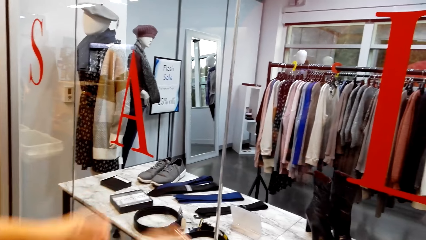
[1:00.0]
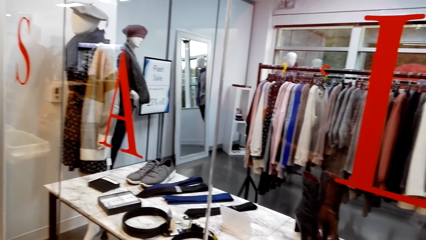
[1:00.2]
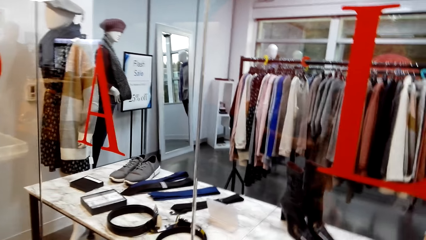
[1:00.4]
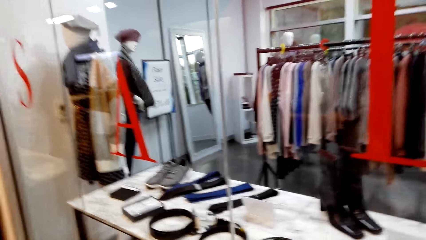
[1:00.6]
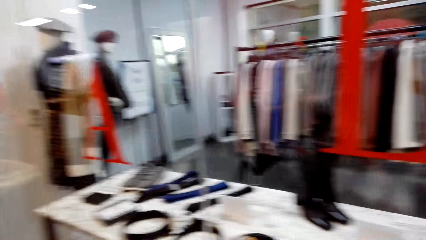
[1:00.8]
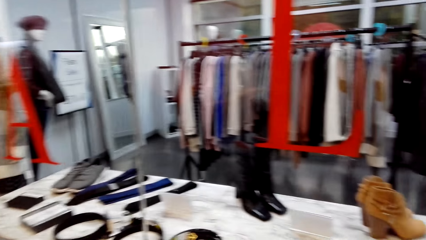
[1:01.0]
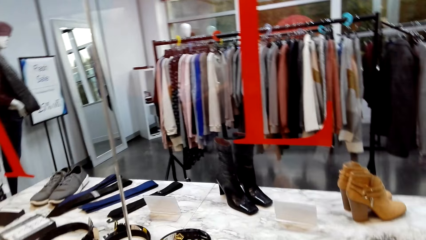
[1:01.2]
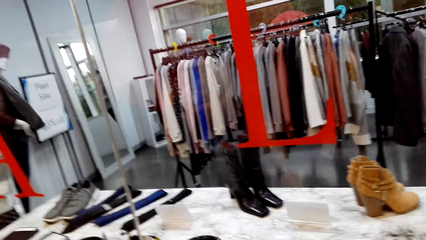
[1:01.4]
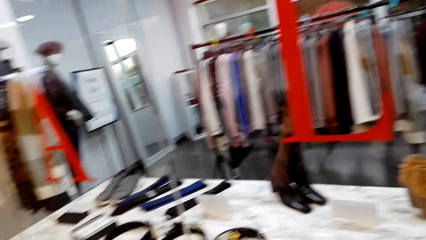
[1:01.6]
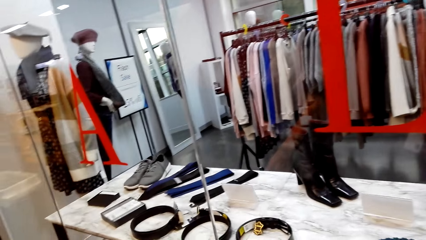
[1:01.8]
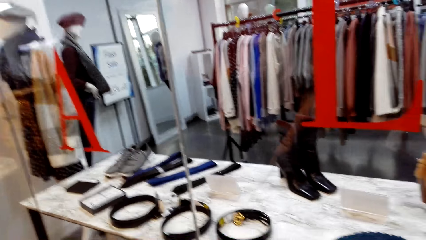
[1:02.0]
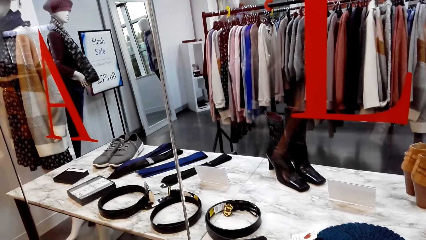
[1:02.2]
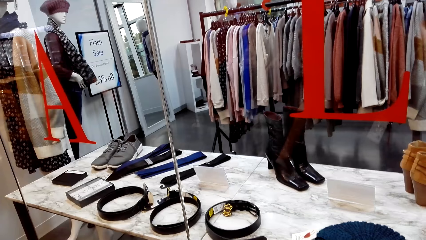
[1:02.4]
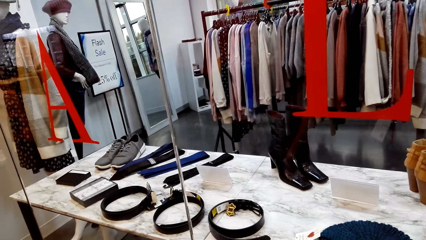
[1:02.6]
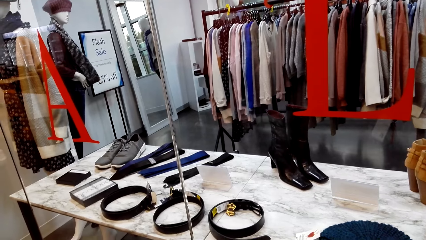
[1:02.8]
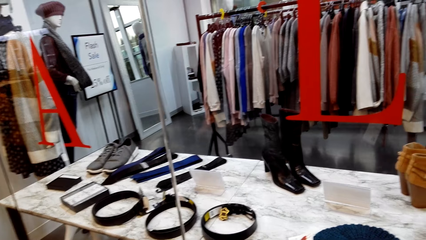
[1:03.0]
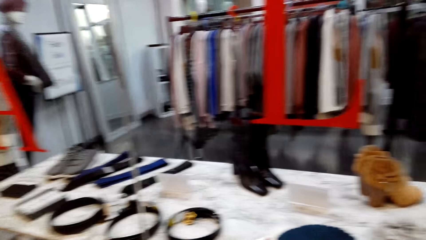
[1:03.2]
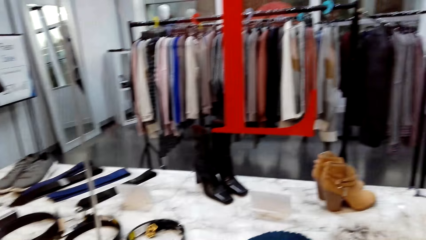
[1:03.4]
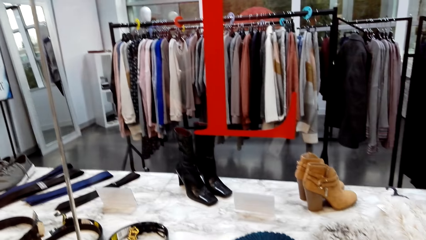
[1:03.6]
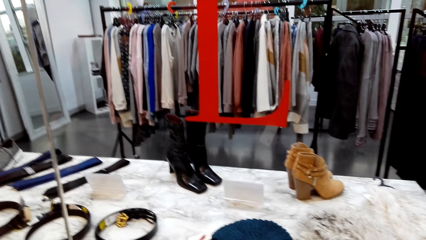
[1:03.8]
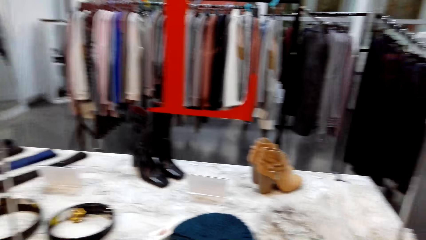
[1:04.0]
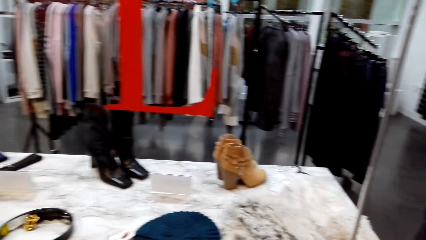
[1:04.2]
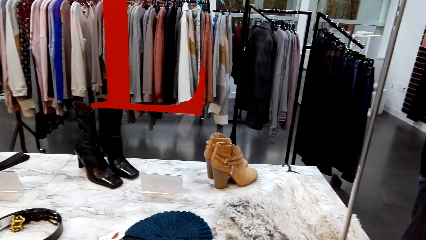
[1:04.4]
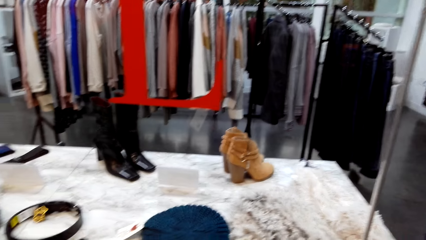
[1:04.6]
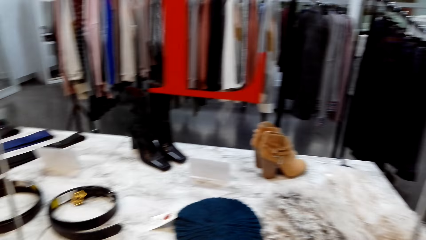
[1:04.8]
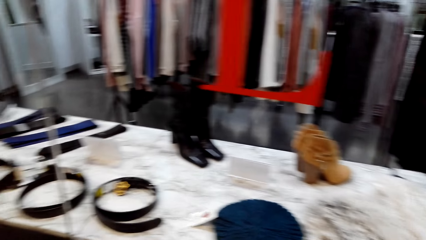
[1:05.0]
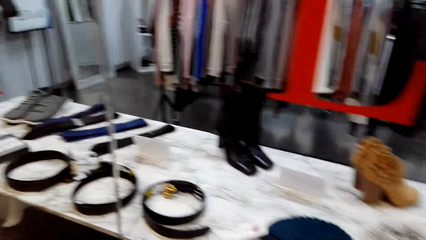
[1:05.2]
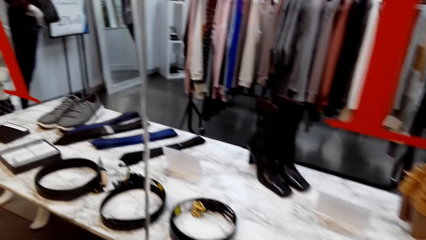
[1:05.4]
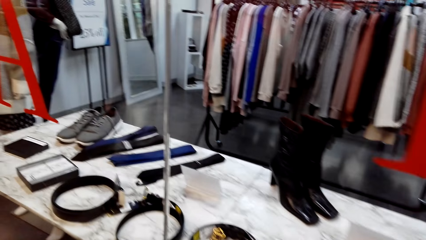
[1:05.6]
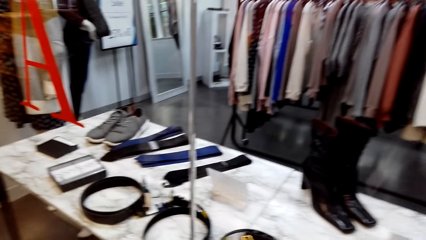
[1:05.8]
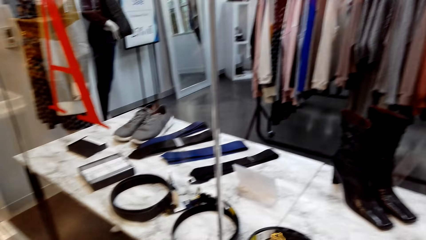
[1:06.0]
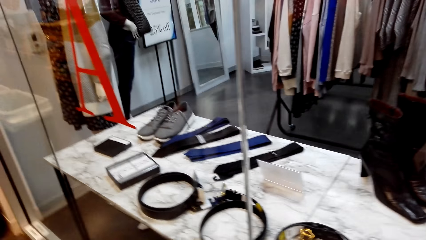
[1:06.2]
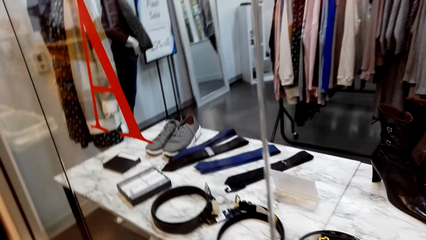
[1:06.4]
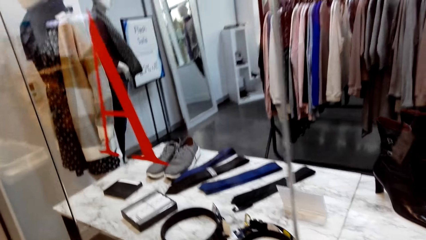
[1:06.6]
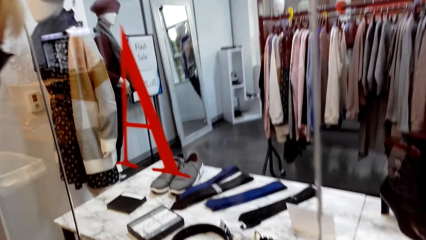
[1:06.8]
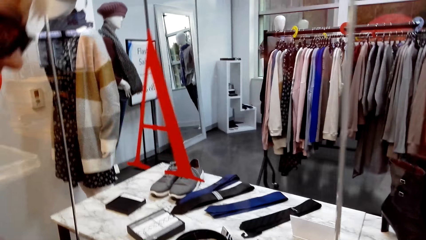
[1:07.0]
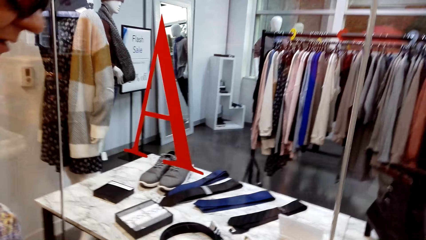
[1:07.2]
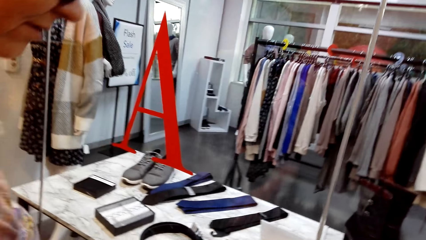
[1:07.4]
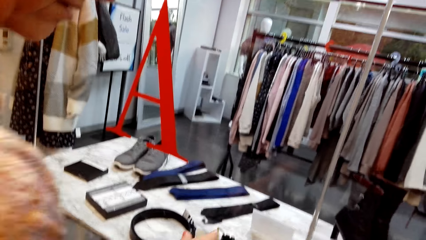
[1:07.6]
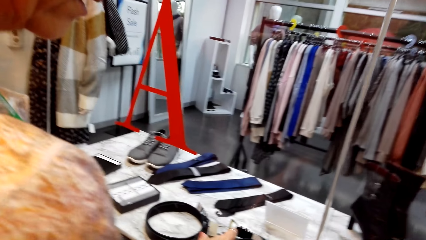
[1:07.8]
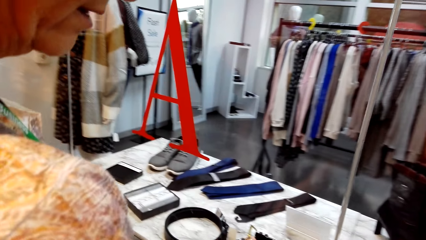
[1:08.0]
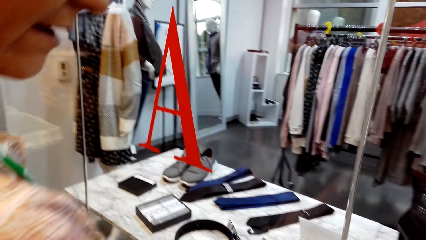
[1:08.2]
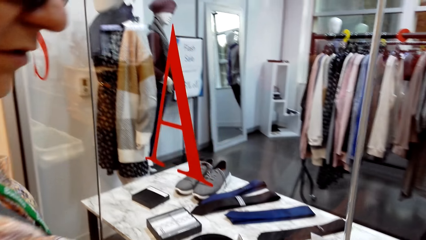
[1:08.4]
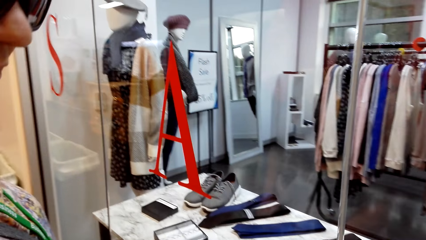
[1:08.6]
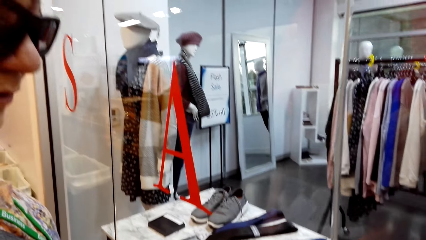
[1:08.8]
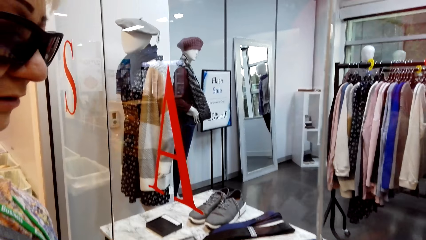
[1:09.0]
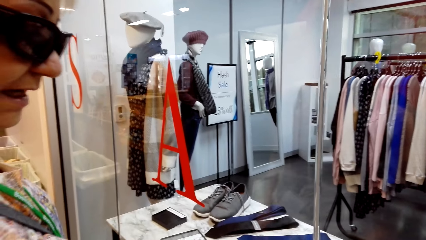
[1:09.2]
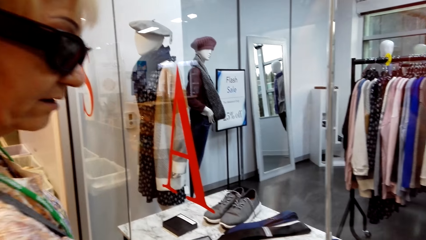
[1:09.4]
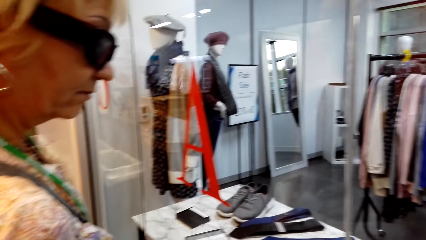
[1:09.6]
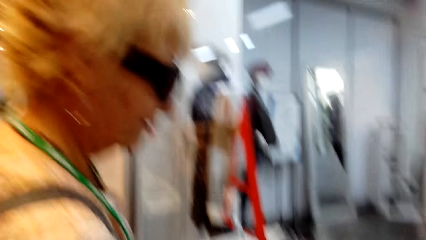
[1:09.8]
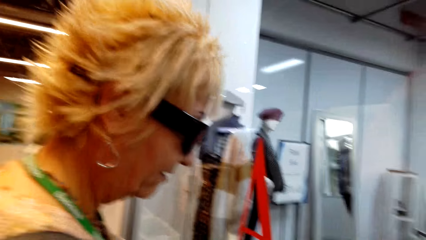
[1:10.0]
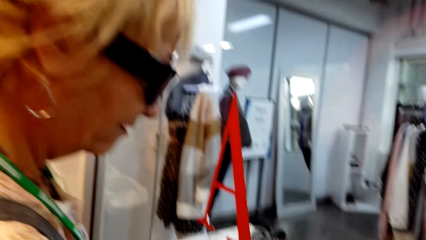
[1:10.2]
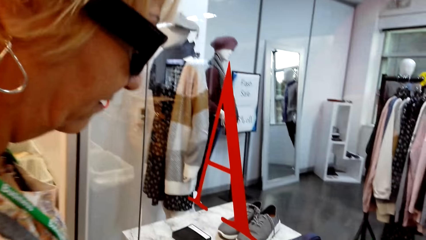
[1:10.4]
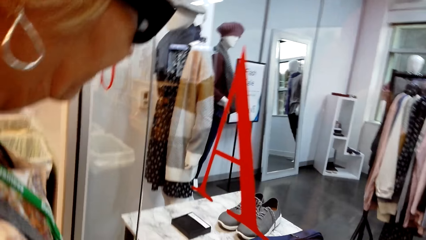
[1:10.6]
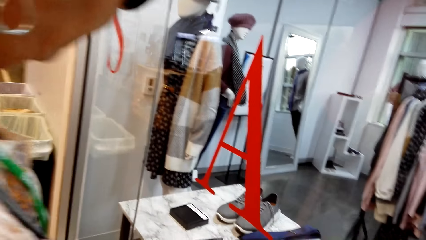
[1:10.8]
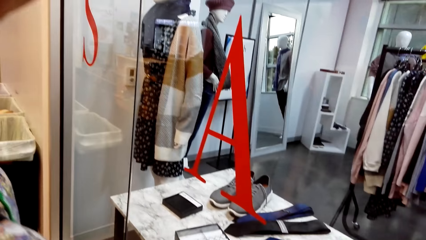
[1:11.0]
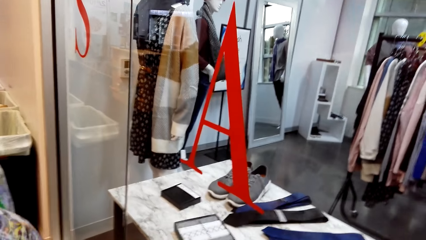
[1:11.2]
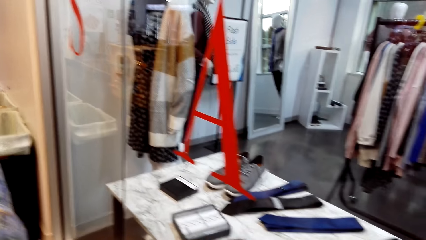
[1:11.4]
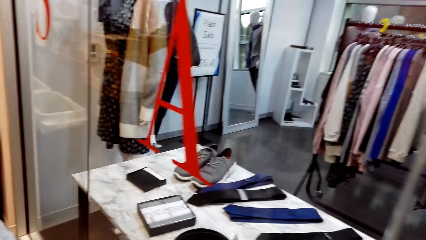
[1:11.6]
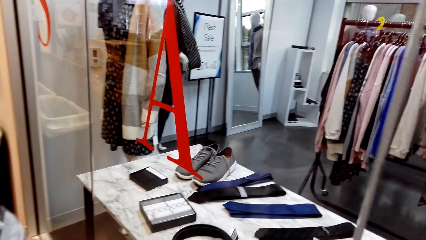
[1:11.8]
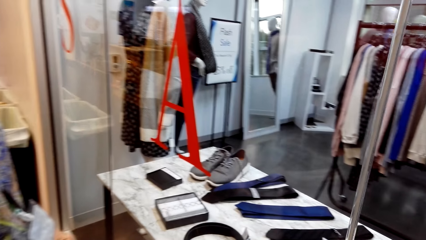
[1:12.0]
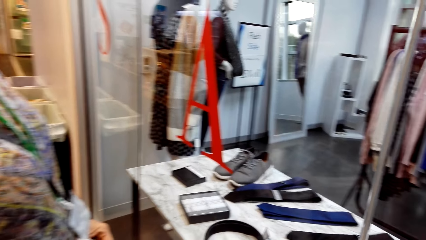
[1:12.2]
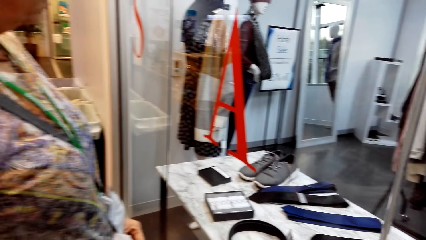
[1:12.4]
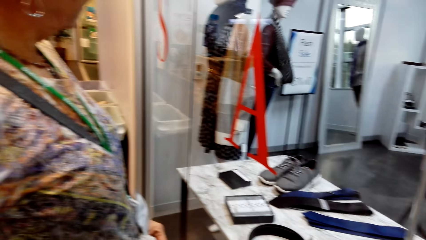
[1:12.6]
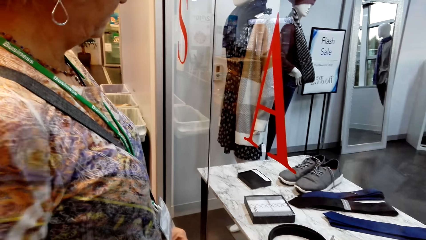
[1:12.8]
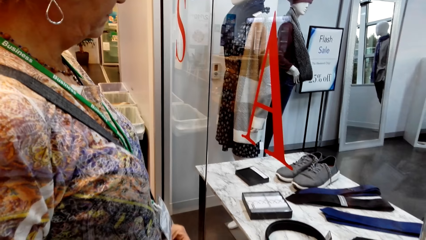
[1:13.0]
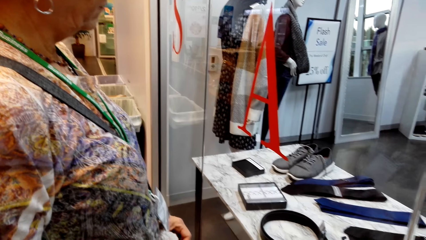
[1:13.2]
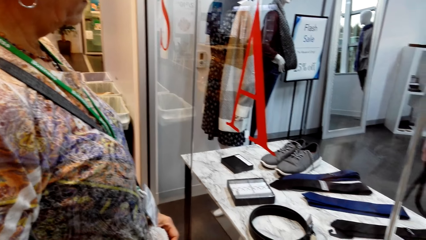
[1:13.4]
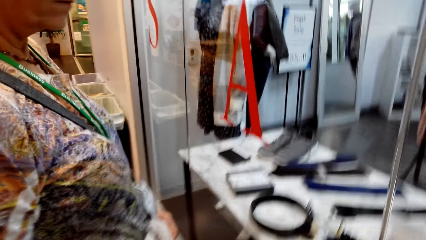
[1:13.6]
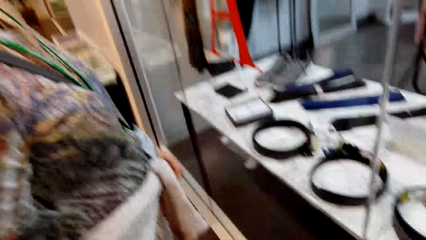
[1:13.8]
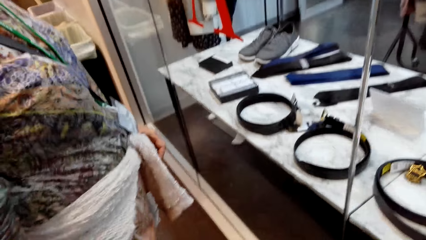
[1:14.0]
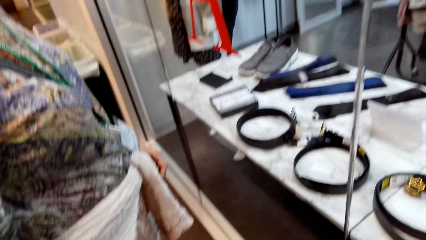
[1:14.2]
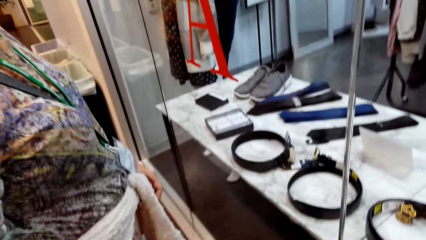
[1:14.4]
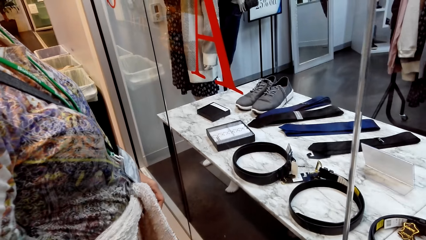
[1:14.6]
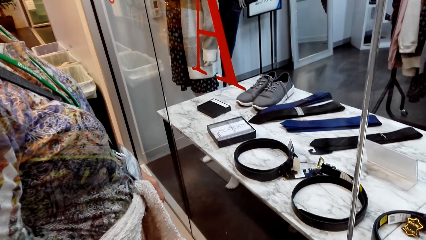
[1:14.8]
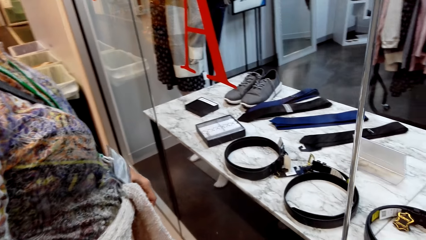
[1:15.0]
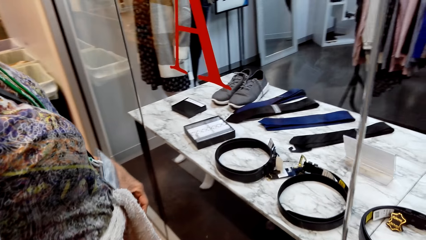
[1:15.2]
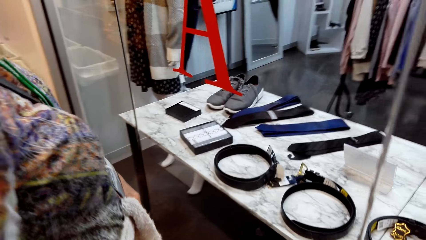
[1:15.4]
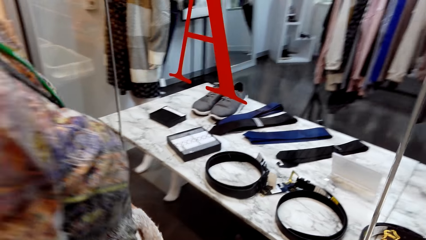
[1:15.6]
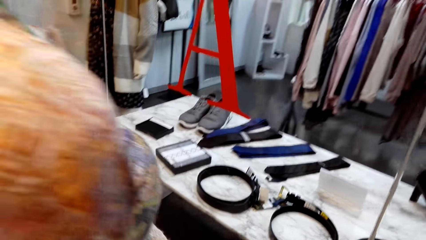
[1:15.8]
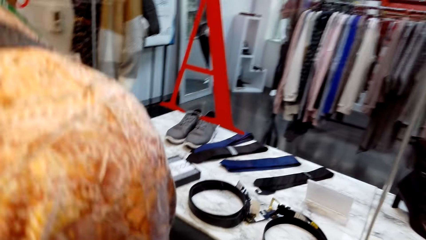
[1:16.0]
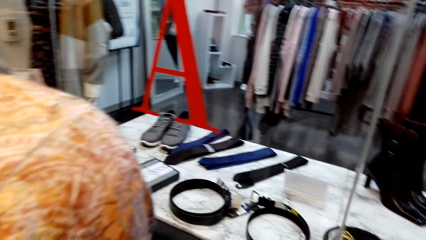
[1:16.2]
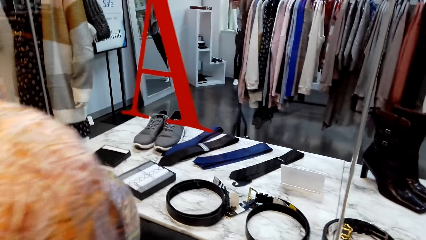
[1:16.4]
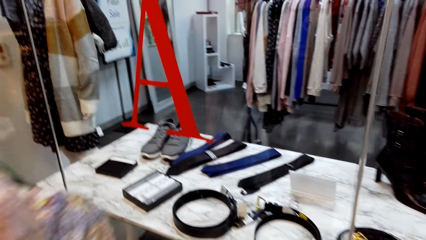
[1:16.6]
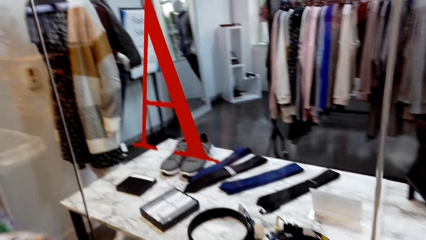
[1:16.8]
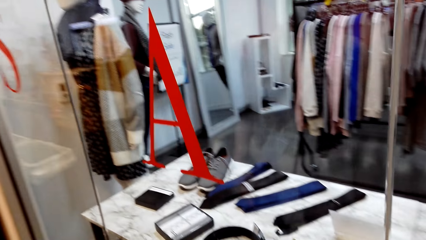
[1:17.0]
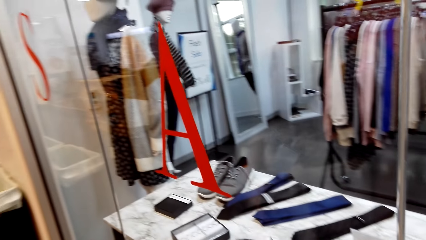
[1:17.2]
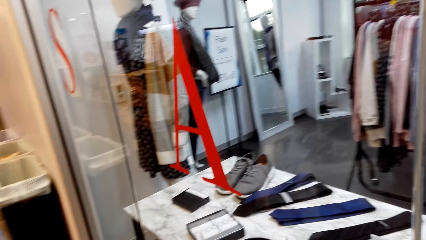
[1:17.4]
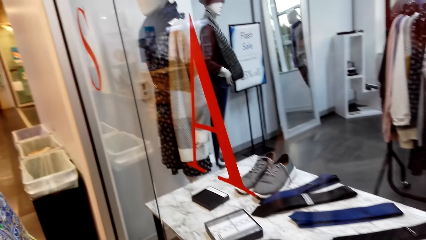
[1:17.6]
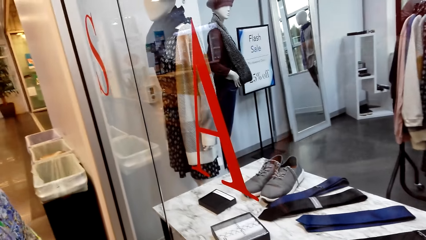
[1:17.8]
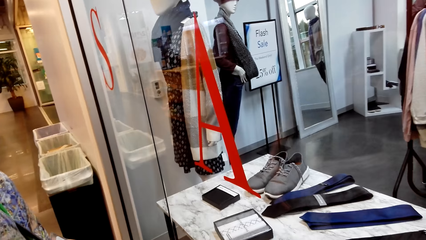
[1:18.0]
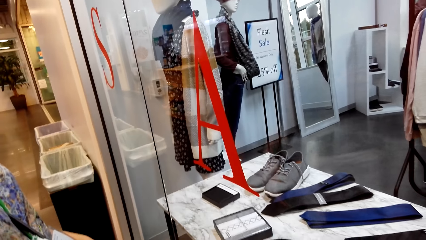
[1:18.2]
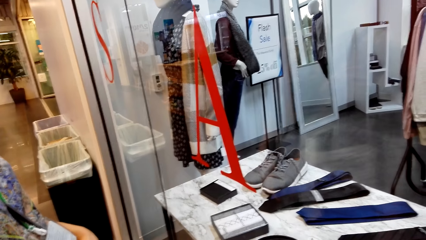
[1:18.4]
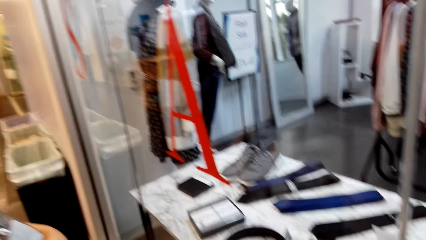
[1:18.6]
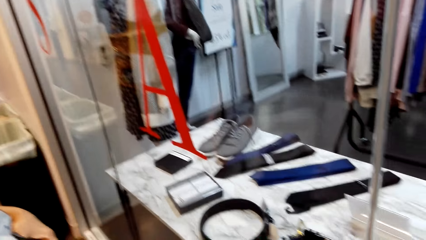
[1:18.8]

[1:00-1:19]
The camera wearer looks around. A lady interacts with the camera wearer. The camera wearer dialogues with the lady.
